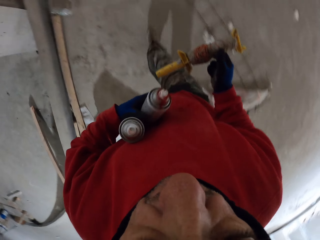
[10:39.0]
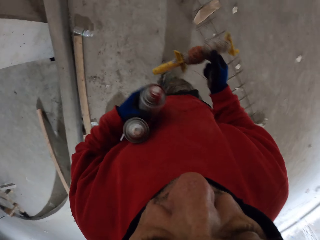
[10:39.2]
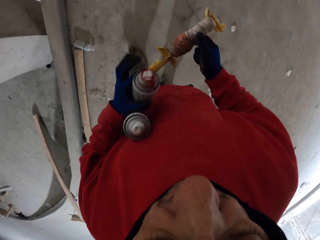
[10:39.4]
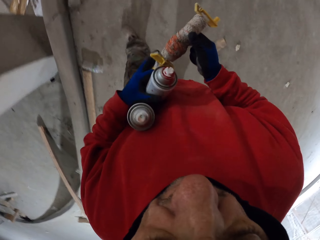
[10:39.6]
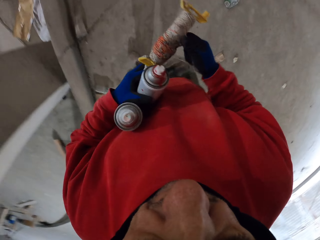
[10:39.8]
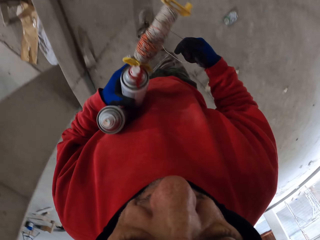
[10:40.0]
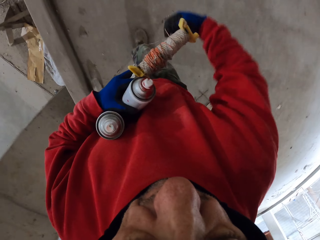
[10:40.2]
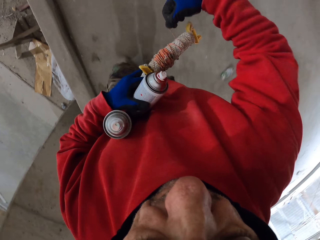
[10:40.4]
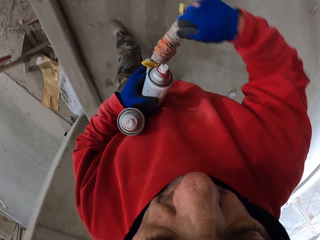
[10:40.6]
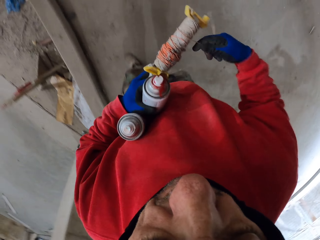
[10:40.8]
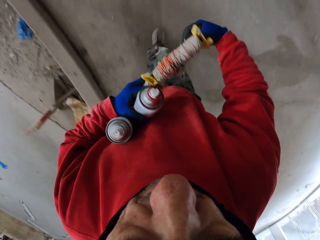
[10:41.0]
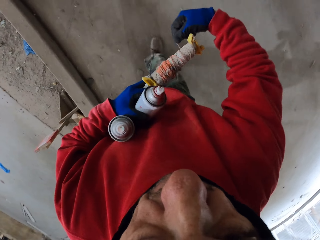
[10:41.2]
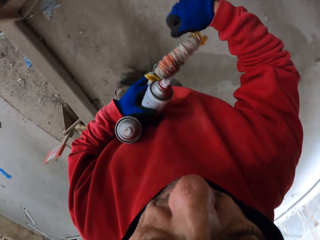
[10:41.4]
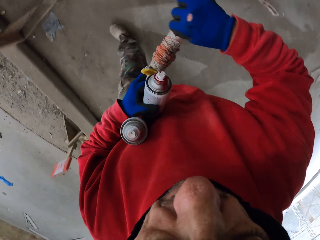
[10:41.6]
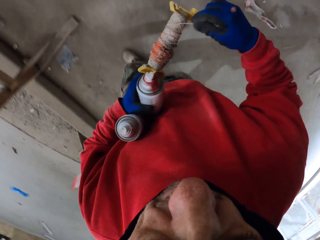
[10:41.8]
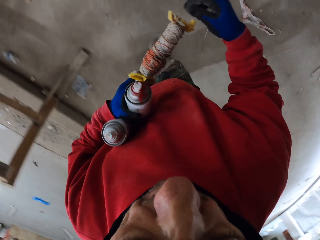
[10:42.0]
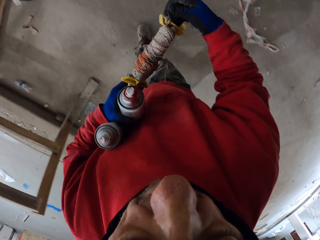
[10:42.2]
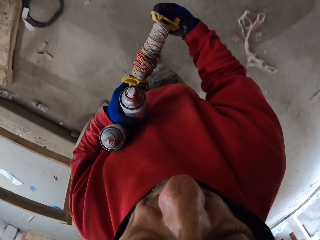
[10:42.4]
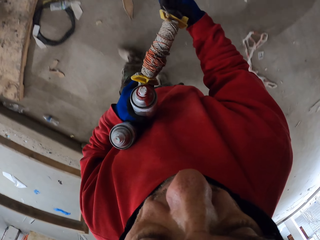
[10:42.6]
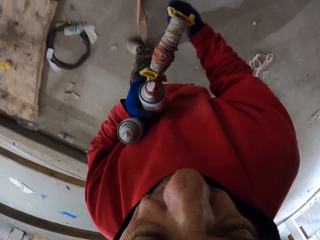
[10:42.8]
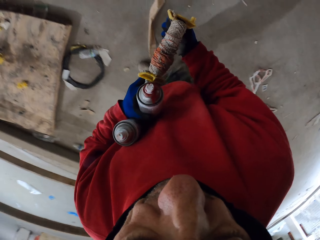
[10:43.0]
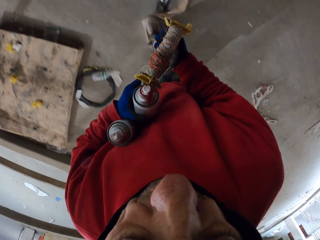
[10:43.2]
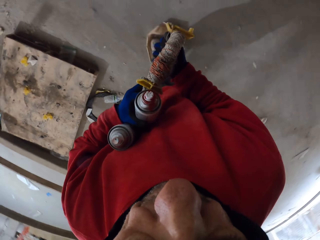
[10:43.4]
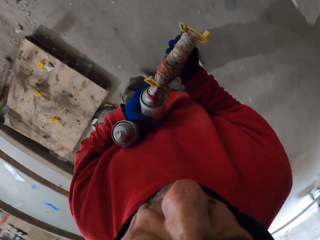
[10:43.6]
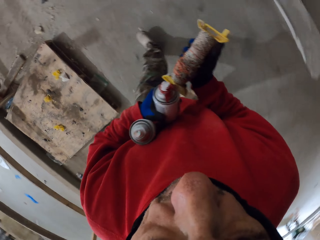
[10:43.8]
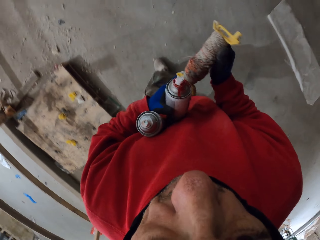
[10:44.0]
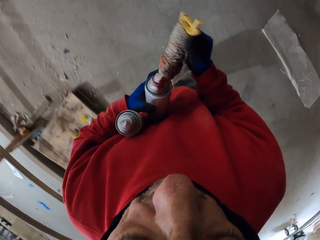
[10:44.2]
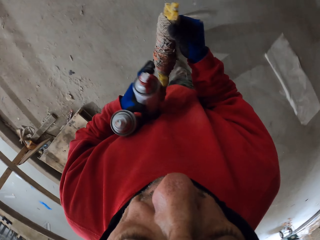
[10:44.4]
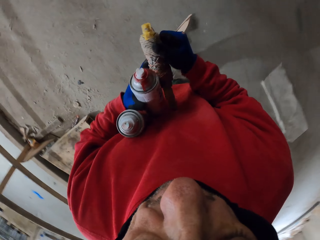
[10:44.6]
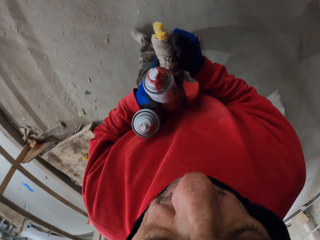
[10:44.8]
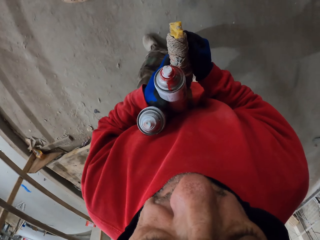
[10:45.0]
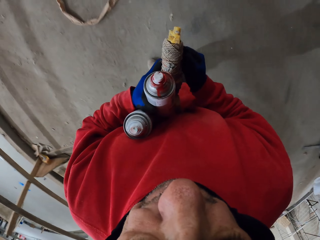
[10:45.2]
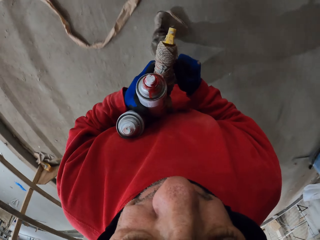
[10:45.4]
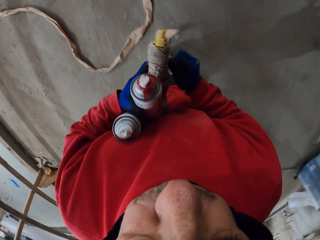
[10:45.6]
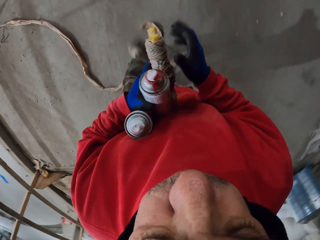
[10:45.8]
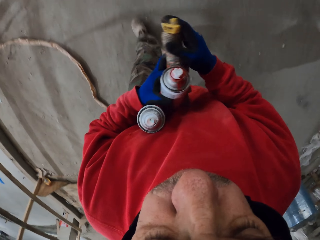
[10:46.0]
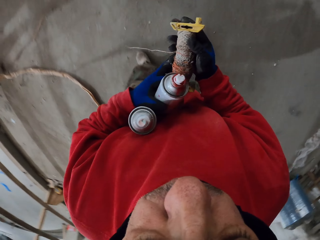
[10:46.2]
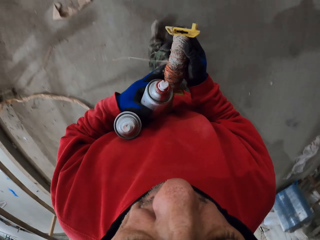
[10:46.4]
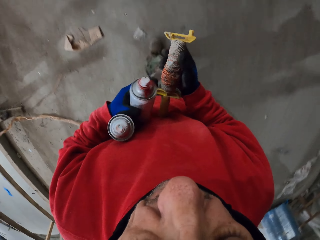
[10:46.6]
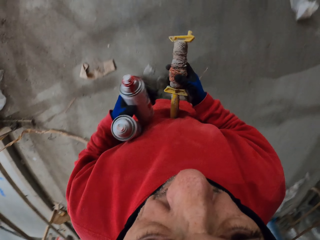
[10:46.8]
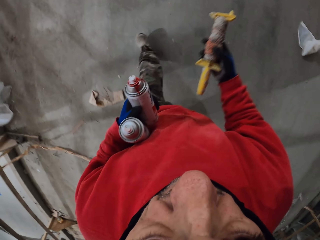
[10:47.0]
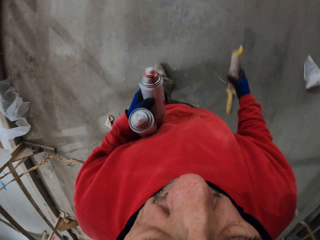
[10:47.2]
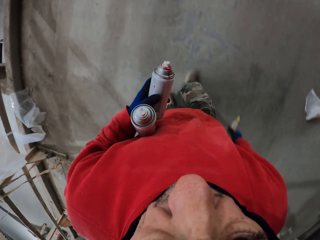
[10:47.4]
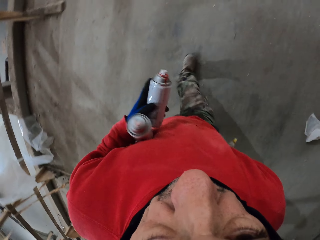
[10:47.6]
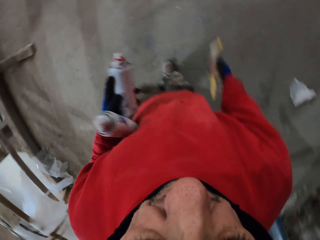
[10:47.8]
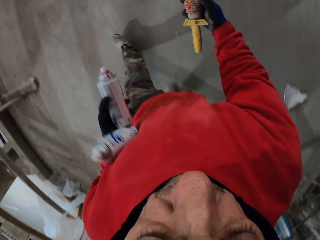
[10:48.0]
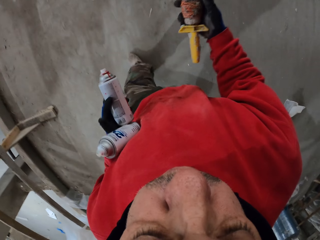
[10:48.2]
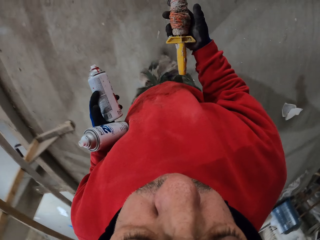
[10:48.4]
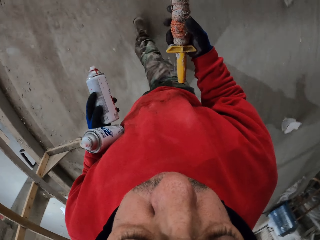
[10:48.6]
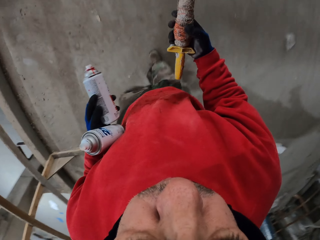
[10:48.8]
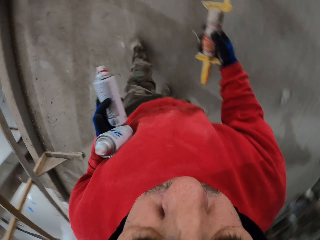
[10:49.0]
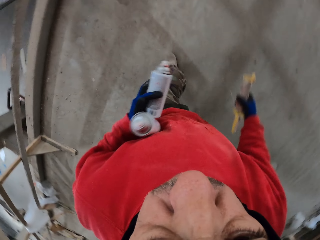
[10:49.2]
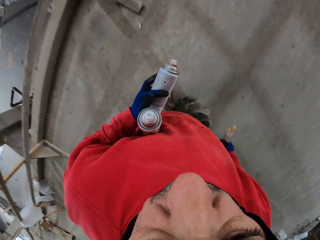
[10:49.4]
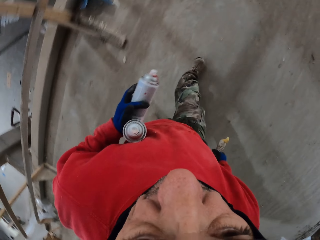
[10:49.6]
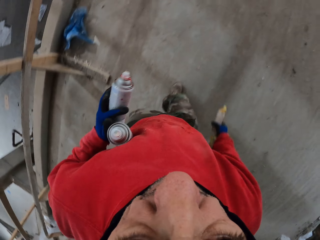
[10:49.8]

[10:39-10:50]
The camera wearer folds the rope. They walk, tie the marking thread on the bobbin, and hold the marking thread bobbin. They walk around the workshop and hold the marking thread bobbin.

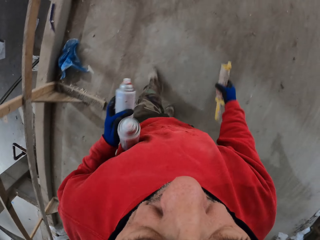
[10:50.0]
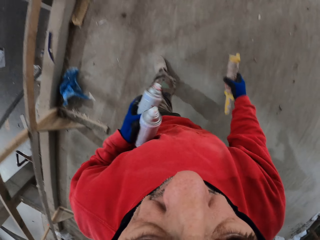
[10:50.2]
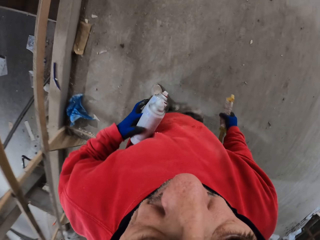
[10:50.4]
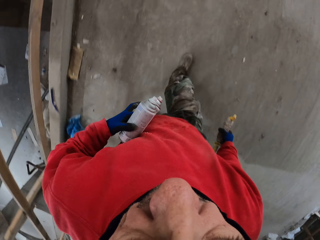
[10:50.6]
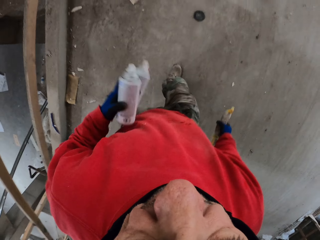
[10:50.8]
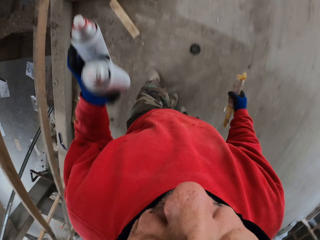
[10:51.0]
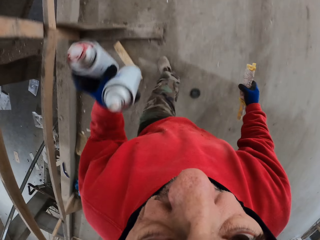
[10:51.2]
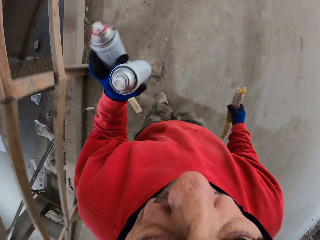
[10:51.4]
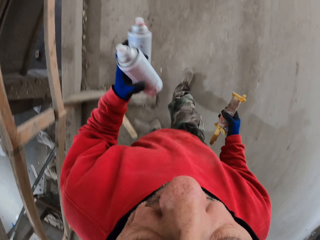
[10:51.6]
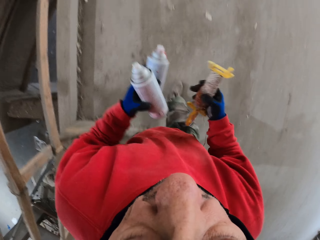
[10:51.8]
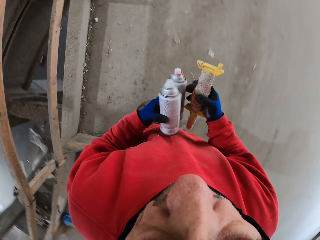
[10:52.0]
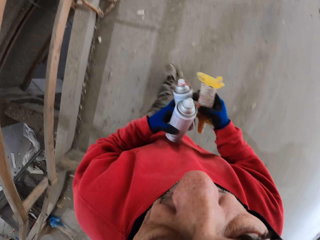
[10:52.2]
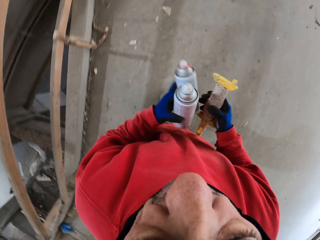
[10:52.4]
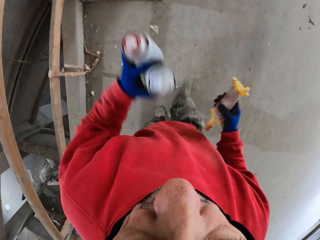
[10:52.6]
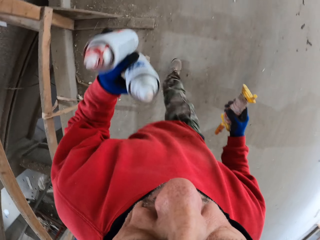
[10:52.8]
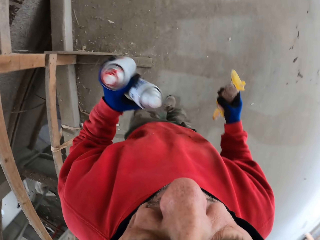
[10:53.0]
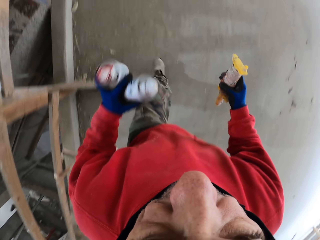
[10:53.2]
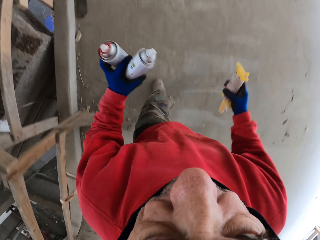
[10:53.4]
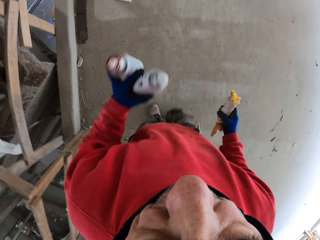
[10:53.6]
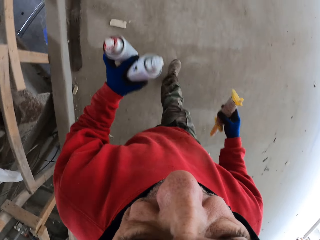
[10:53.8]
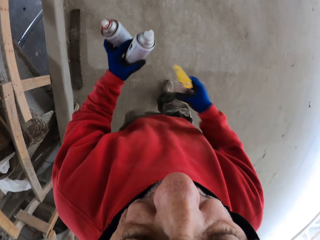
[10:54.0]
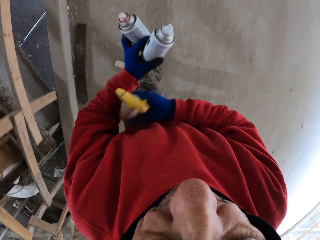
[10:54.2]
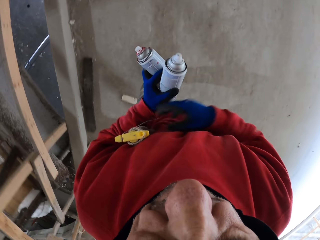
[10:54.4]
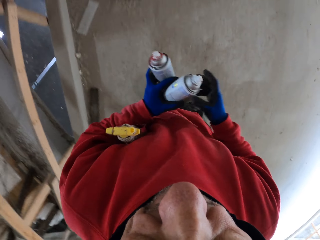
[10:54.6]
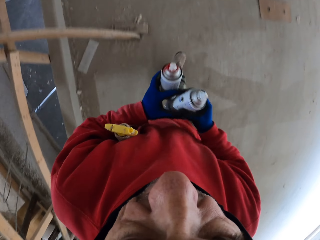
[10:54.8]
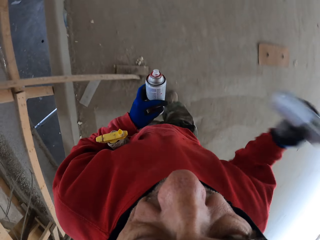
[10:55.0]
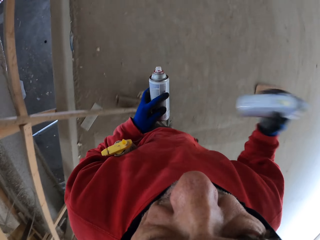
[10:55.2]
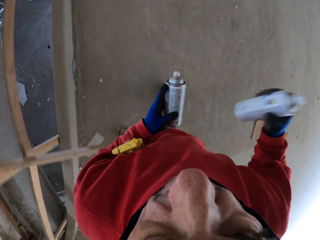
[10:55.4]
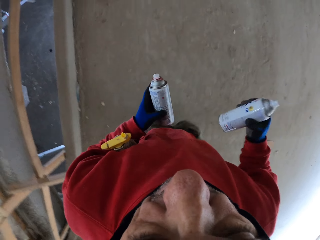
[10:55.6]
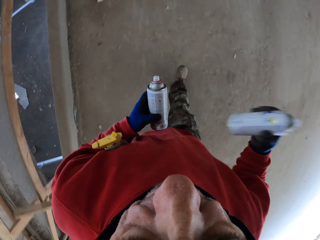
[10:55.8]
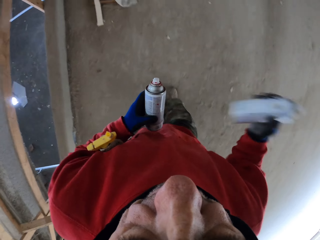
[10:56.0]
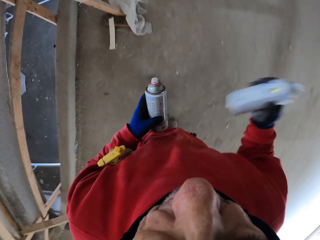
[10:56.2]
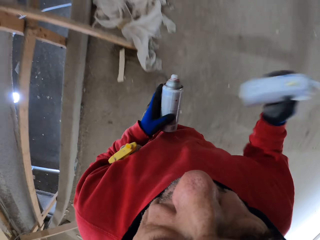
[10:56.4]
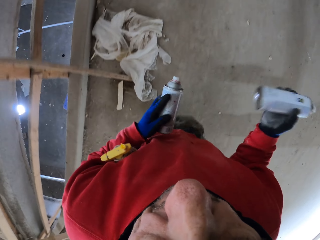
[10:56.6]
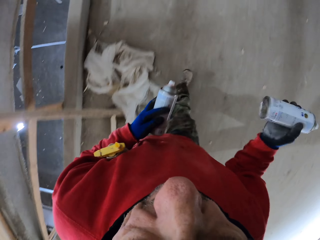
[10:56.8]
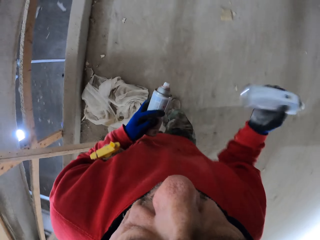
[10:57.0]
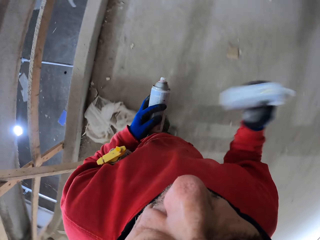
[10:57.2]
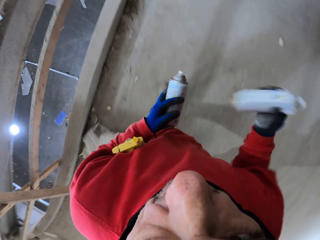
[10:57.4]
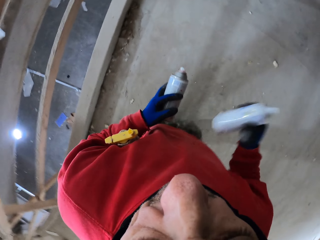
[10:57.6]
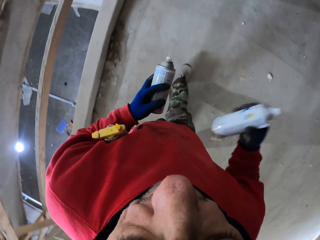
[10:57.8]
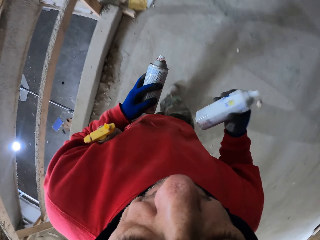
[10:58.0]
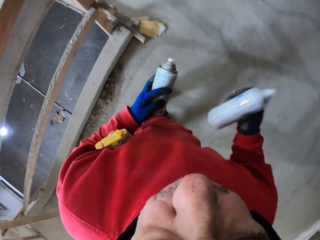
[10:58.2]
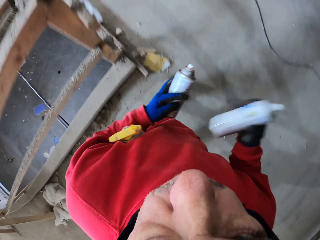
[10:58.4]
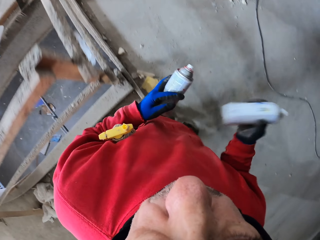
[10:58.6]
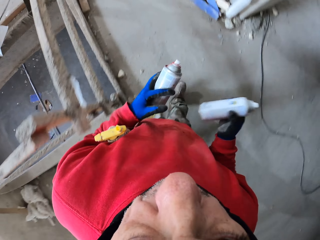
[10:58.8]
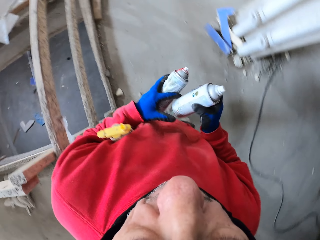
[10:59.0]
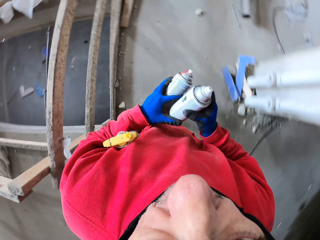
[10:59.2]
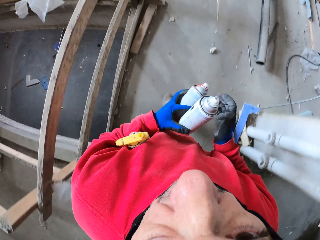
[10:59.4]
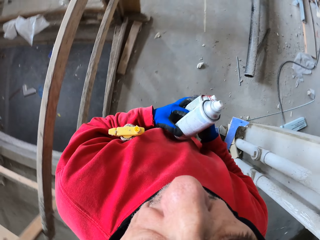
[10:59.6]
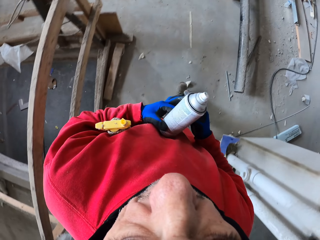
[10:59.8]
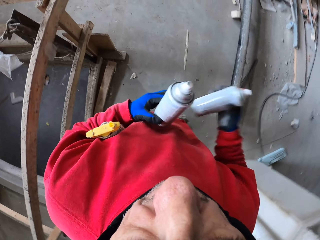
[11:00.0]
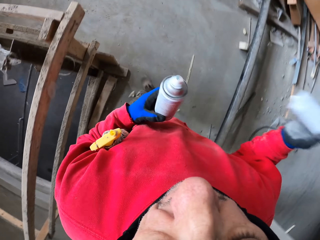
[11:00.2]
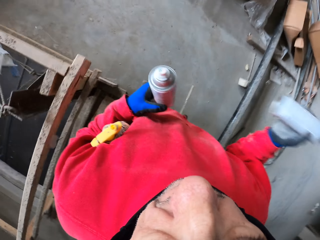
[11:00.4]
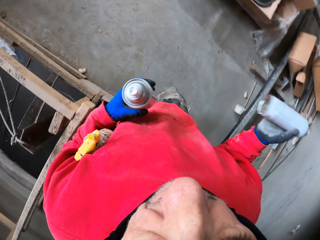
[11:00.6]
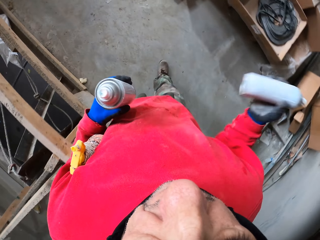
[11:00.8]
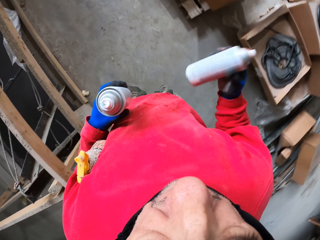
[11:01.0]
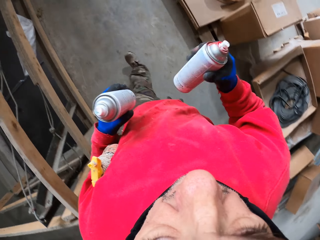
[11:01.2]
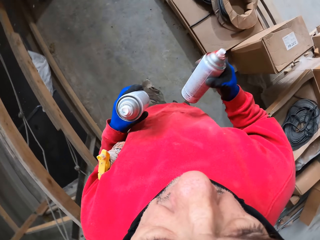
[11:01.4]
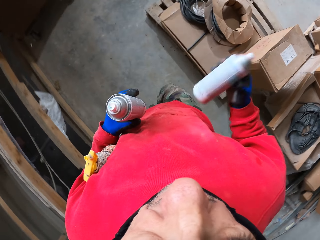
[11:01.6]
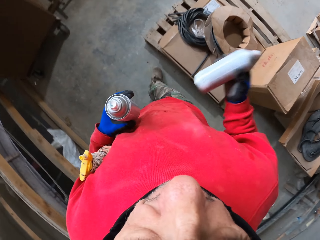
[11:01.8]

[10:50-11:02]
The camera wearer walks and shakes the spray can. He puts the marking thread bobbin under his arm. He walks, shakes the spray can, and picks the spray can in the hand. He walks, shakes the spray can, and picks the spray can in the hand again.
